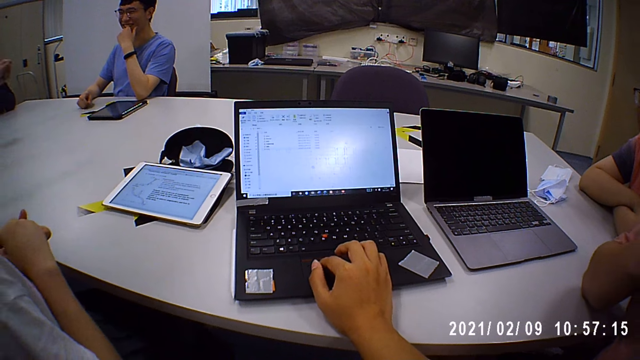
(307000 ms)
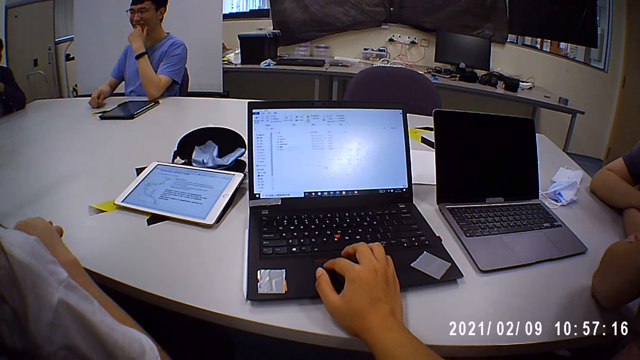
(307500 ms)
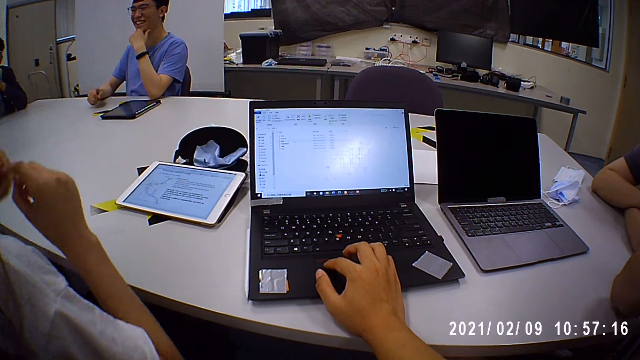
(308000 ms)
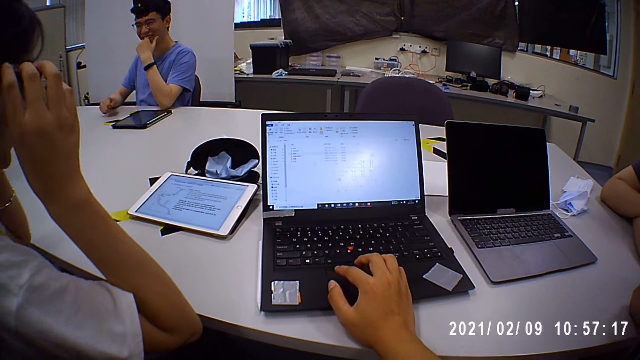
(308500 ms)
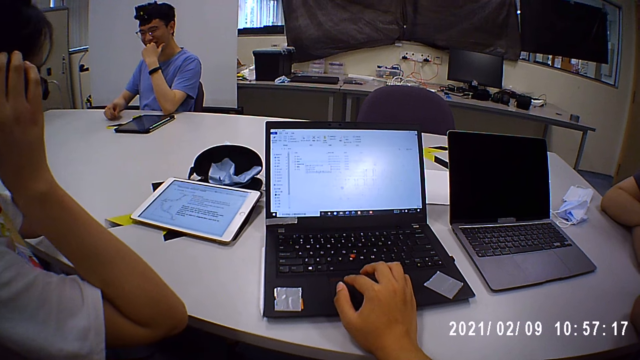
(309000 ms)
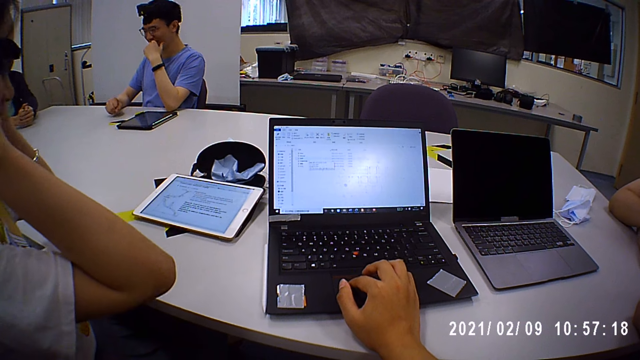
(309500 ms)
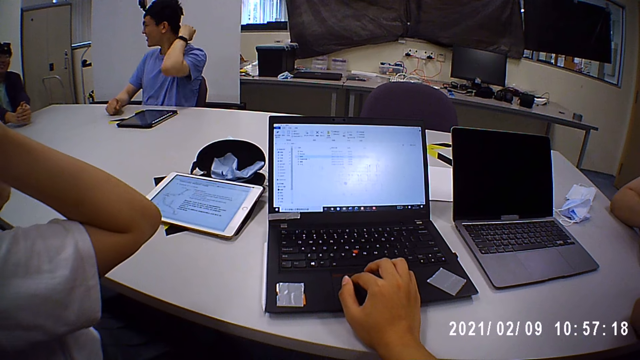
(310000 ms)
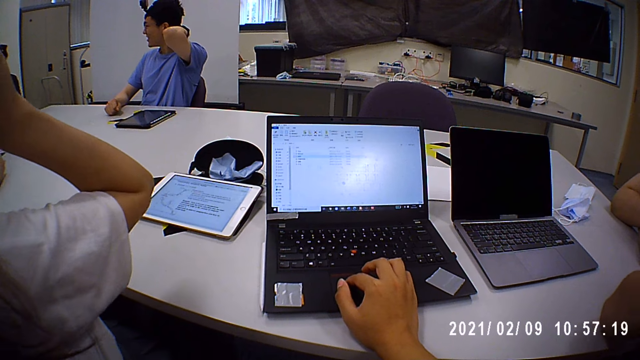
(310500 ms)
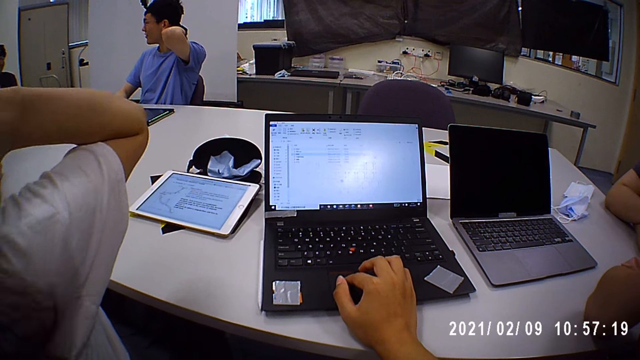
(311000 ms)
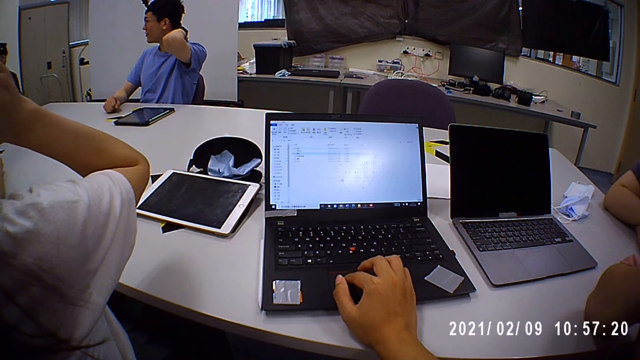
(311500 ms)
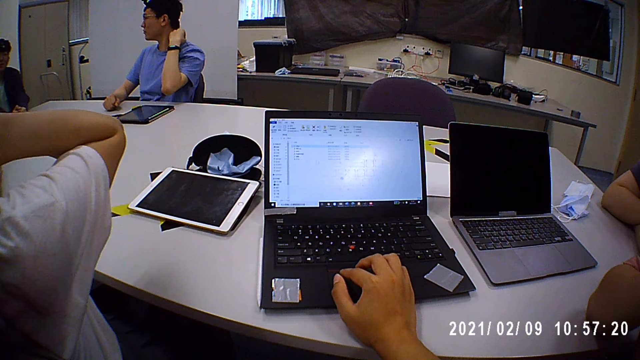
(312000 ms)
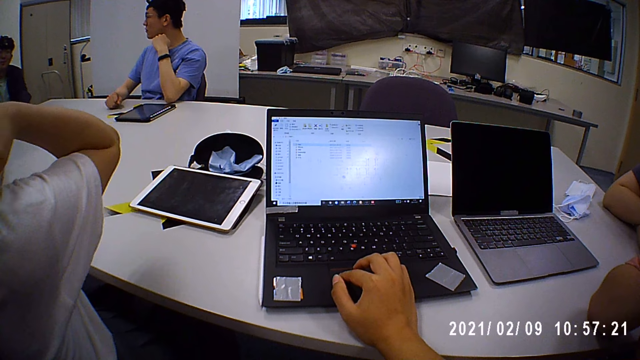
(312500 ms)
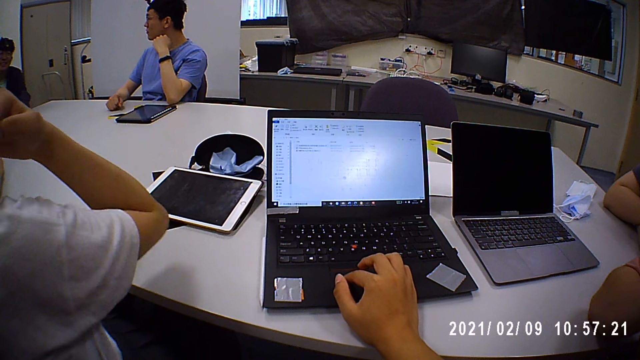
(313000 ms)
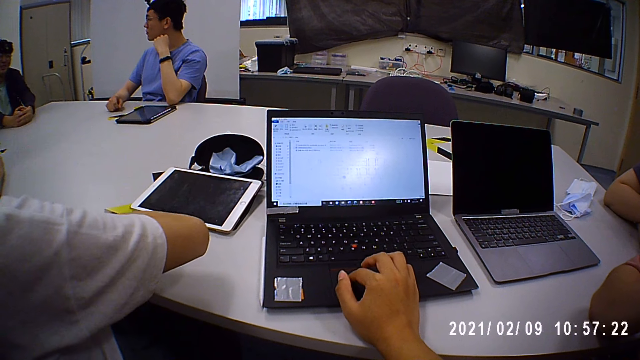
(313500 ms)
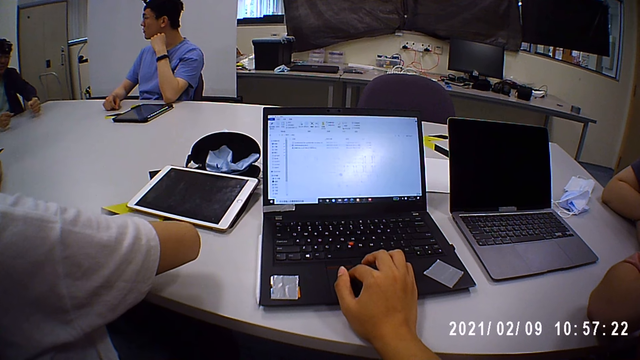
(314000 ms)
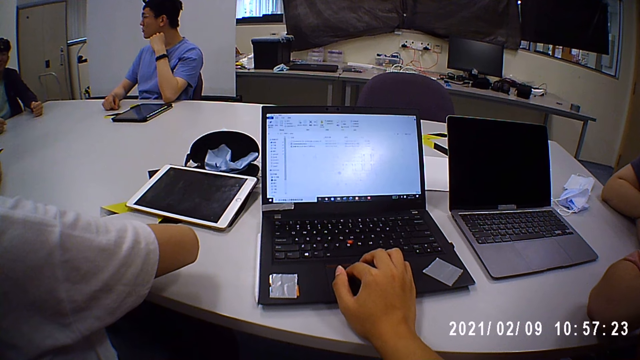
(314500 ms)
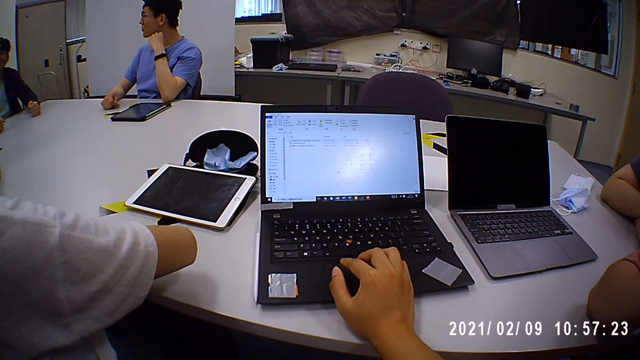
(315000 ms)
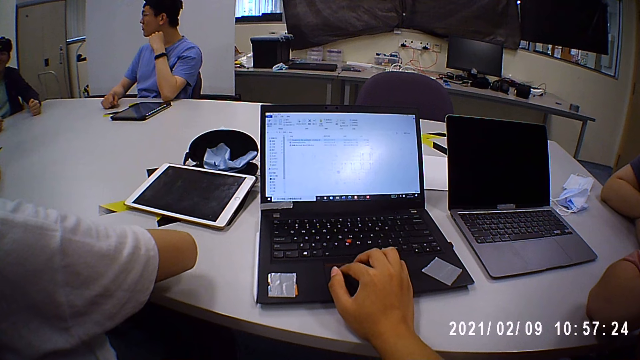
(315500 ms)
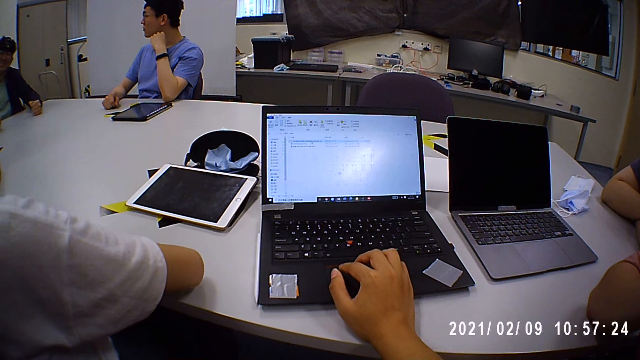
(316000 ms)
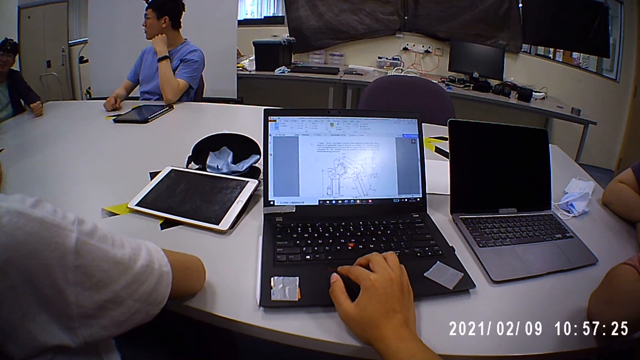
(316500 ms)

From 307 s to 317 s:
A woman holds a camera with her hands. A man moves his hands on a table. Another man touches his neck. The other man puts a hand on his neck.

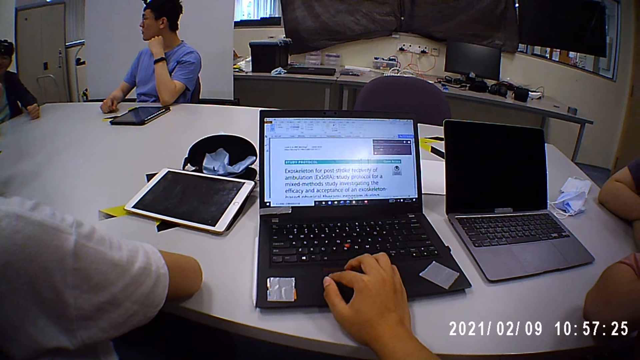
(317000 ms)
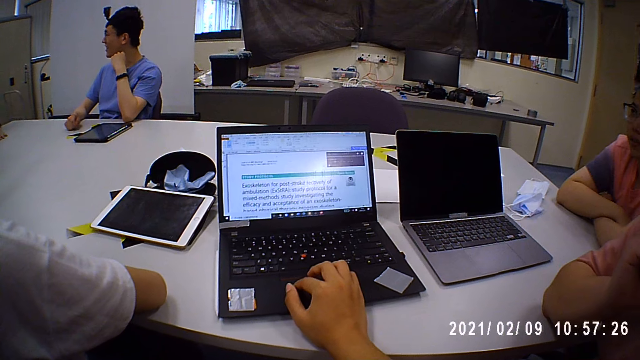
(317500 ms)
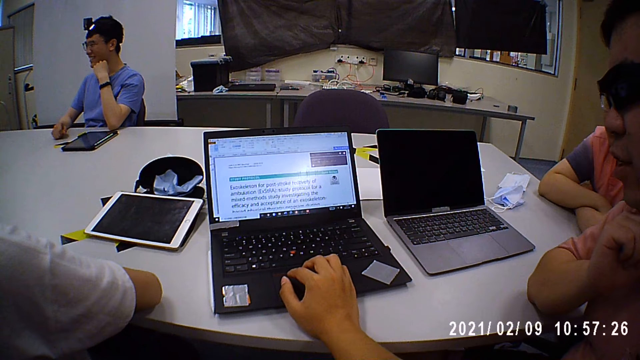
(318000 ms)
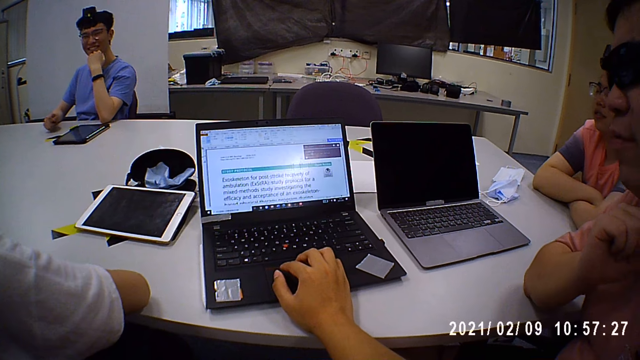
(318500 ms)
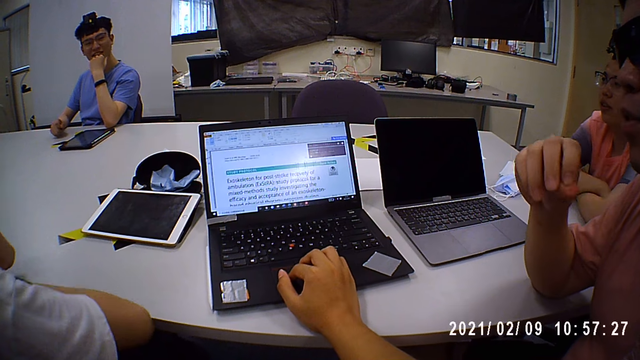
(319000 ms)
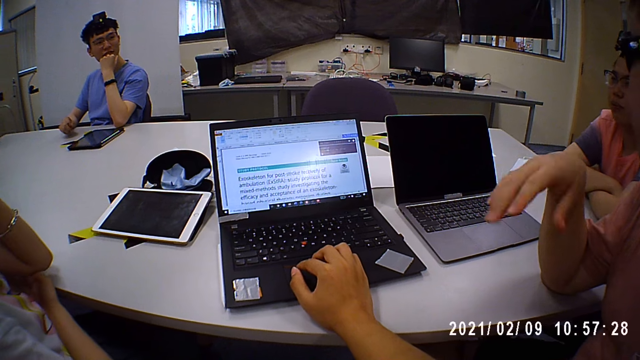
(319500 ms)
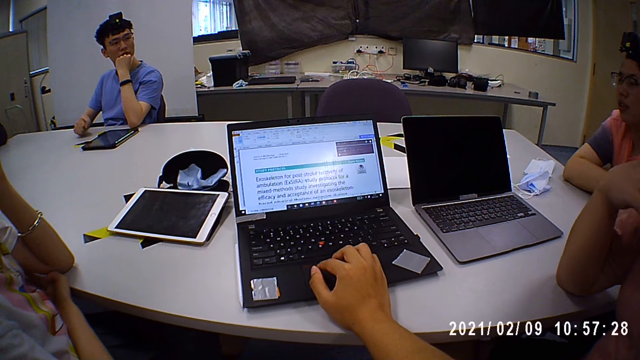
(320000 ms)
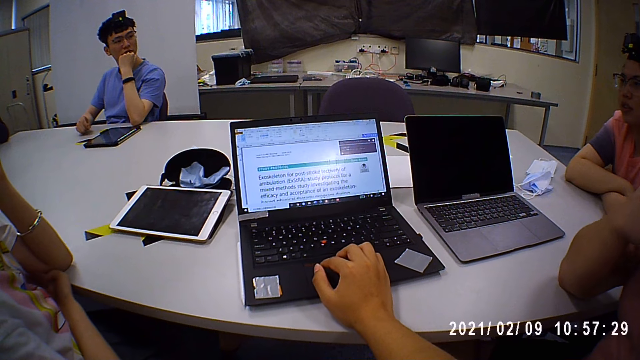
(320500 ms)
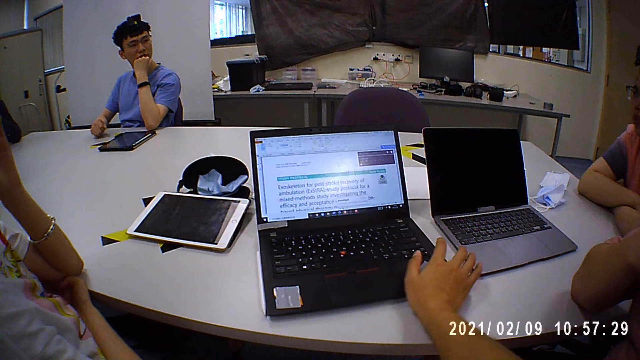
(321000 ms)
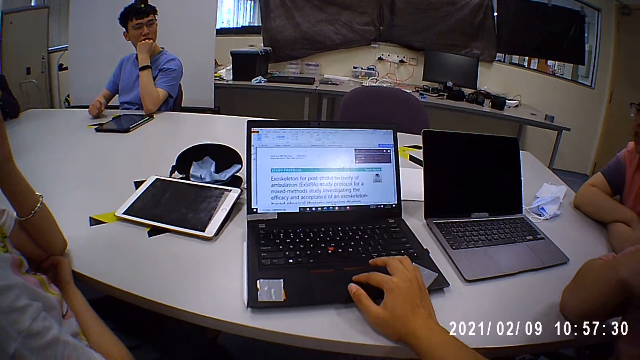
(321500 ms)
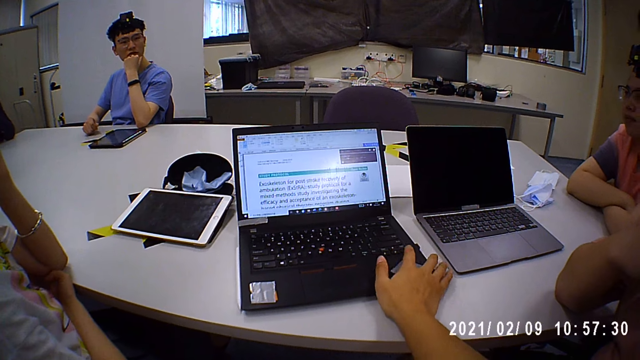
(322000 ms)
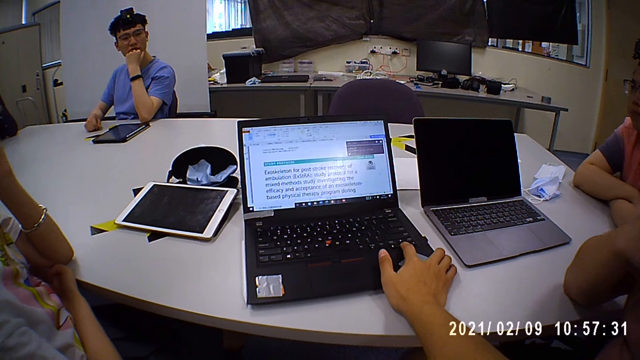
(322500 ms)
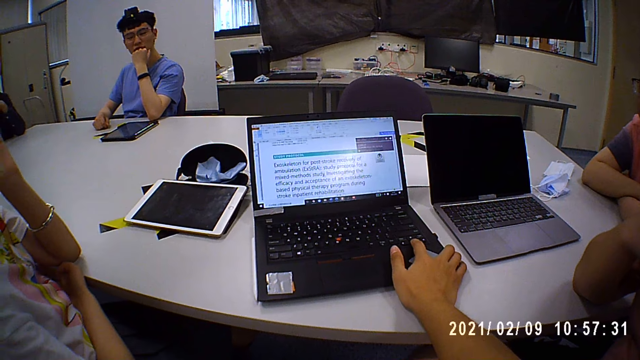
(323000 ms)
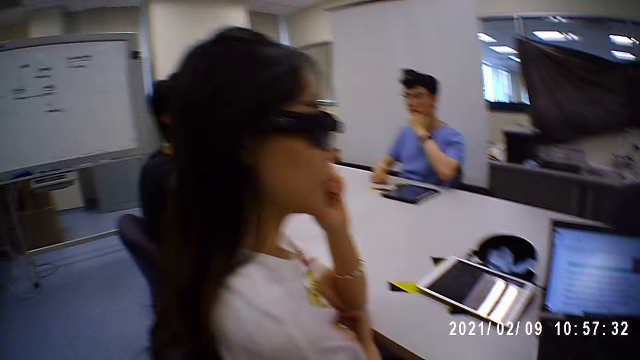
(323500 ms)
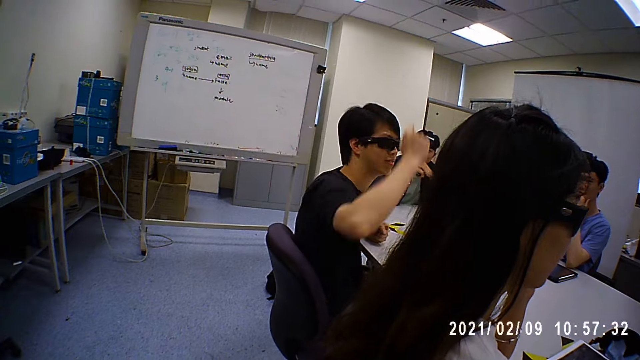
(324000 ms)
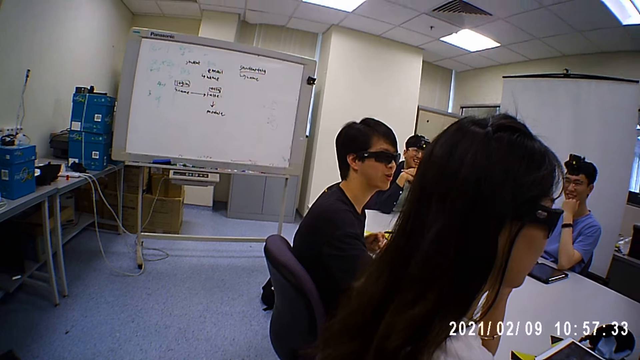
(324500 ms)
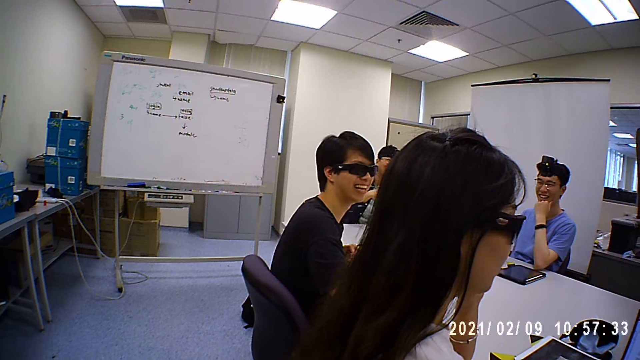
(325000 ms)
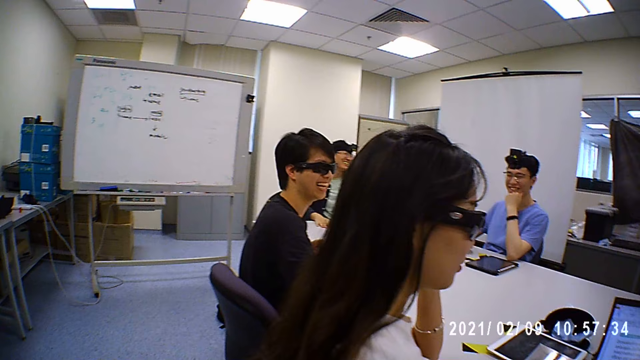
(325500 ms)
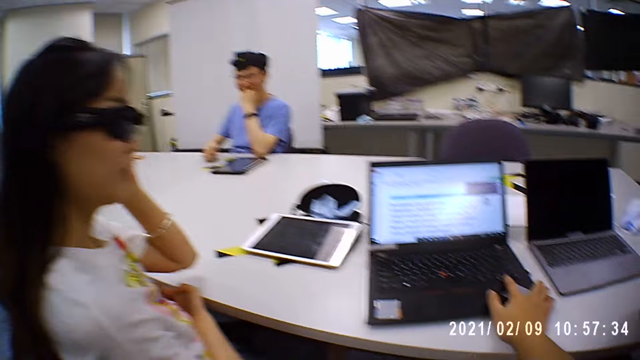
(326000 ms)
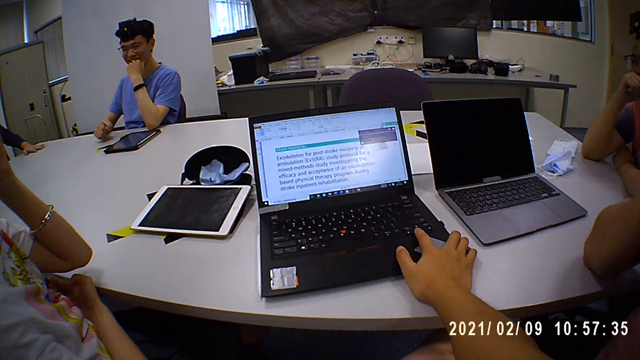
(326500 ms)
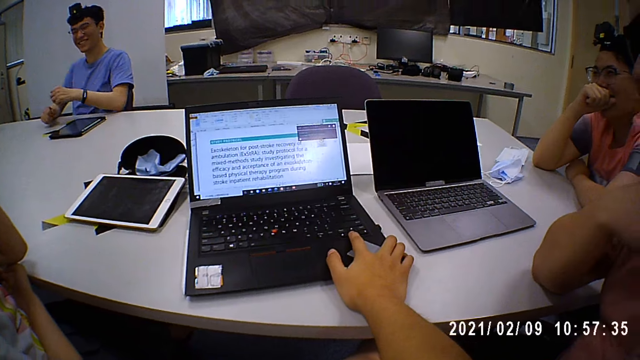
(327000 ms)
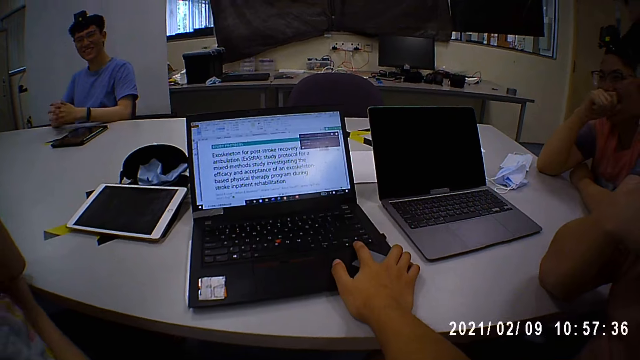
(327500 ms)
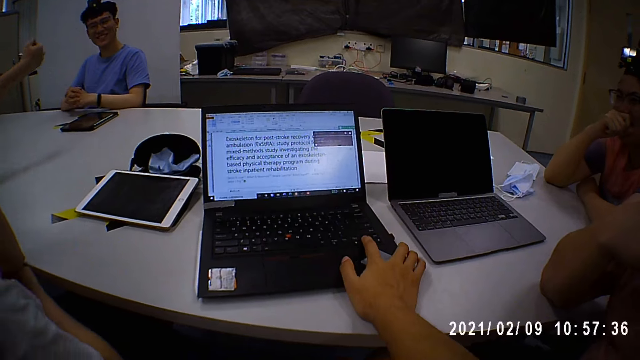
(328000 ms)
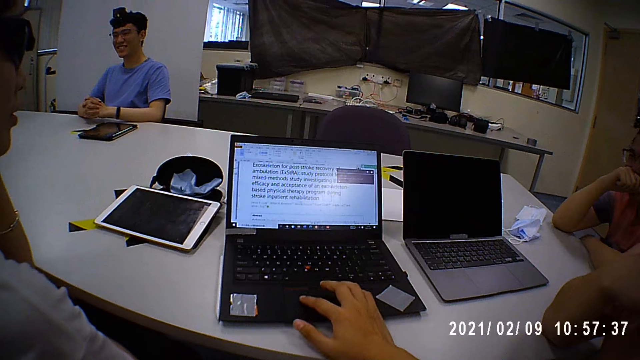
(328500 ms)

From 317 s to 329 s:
A man moves a hand. A woman puts her arm on a table. The camera wearer presses the keyboard. Another man puts his hand up. A third man puts his hands on the table. The second man stretches a hand.
